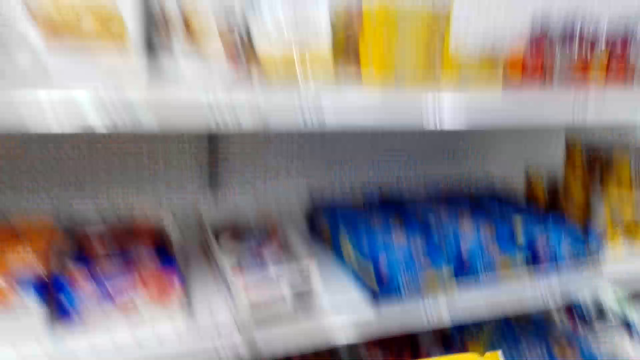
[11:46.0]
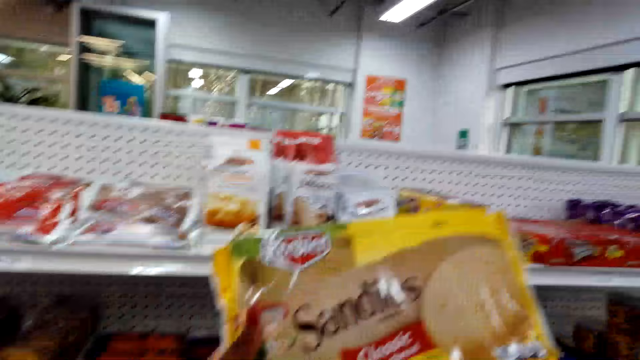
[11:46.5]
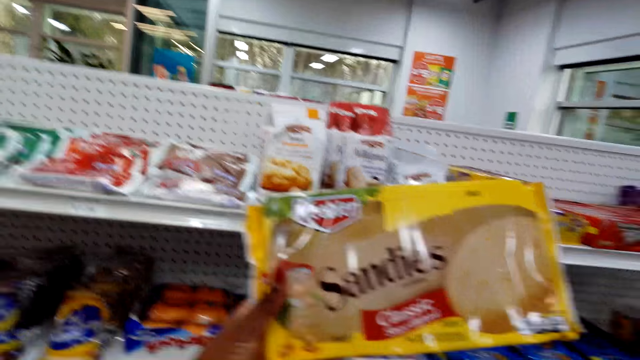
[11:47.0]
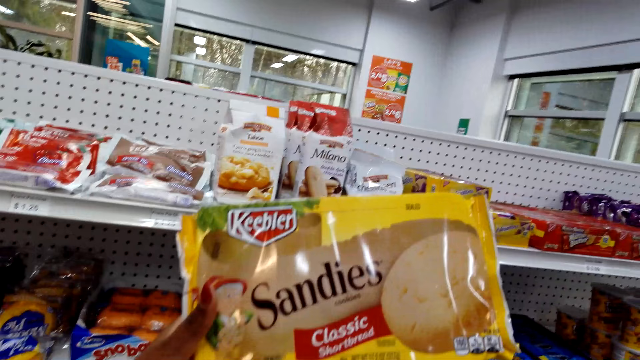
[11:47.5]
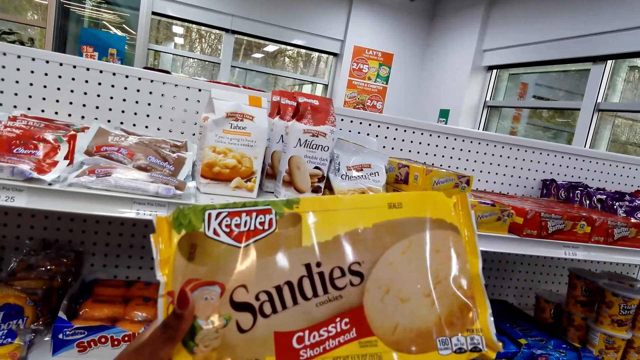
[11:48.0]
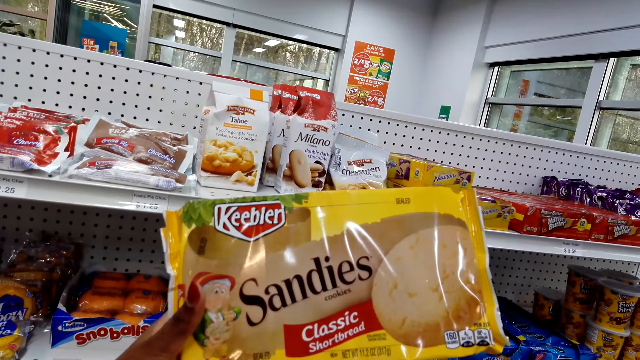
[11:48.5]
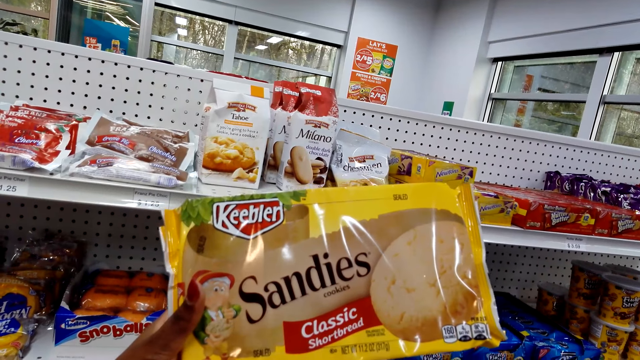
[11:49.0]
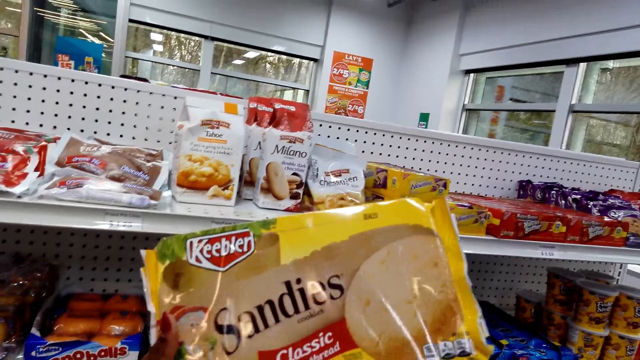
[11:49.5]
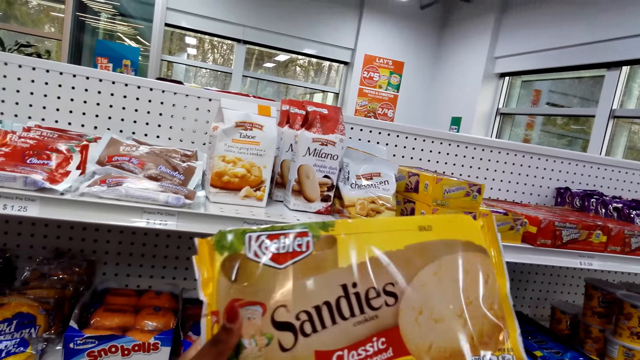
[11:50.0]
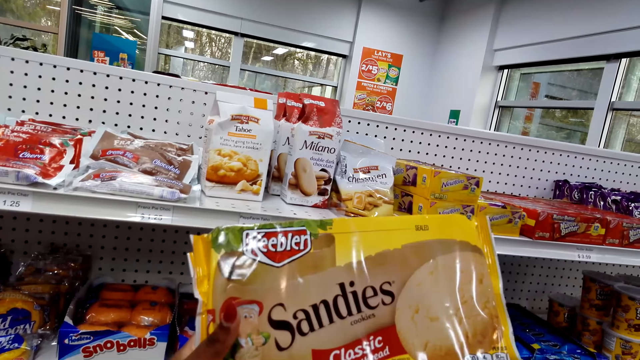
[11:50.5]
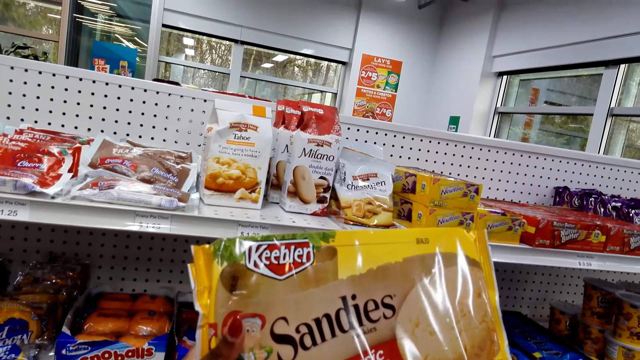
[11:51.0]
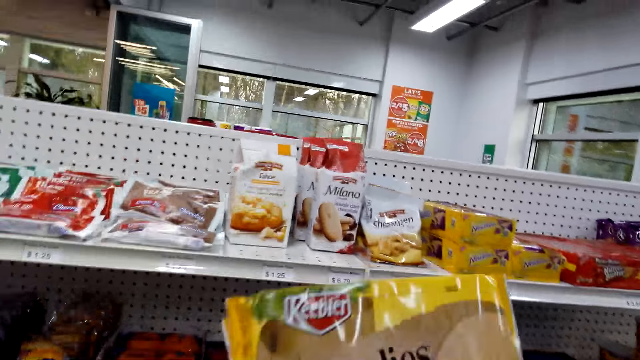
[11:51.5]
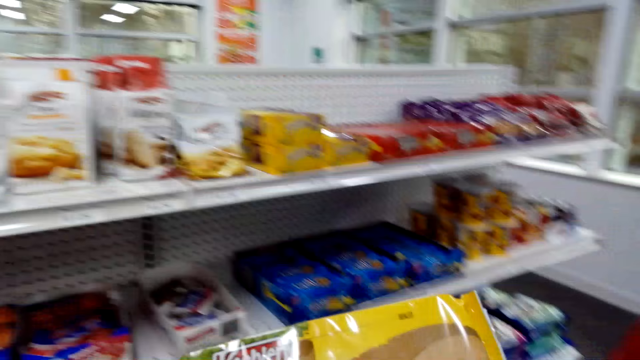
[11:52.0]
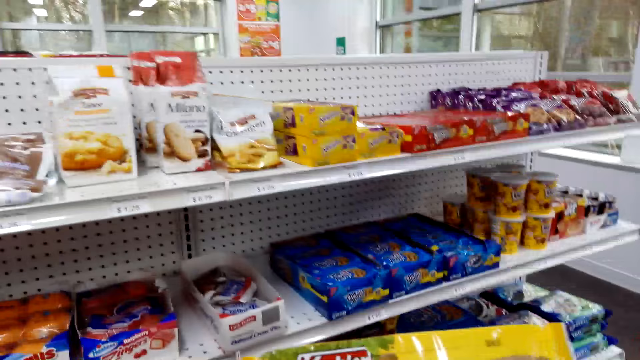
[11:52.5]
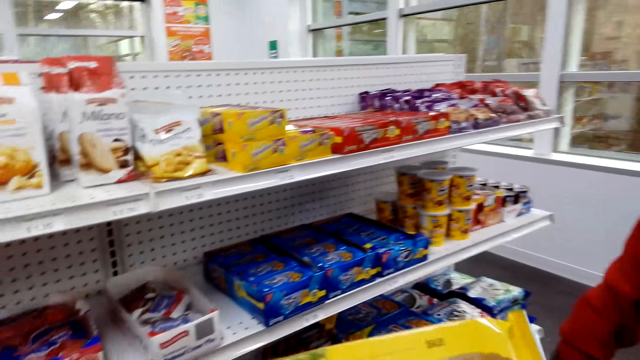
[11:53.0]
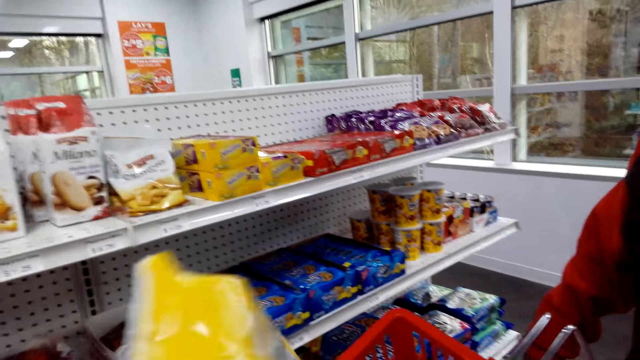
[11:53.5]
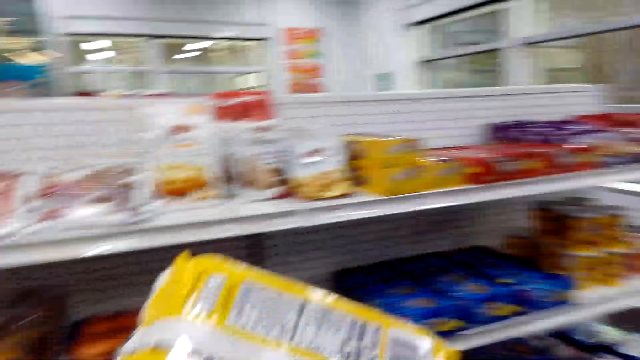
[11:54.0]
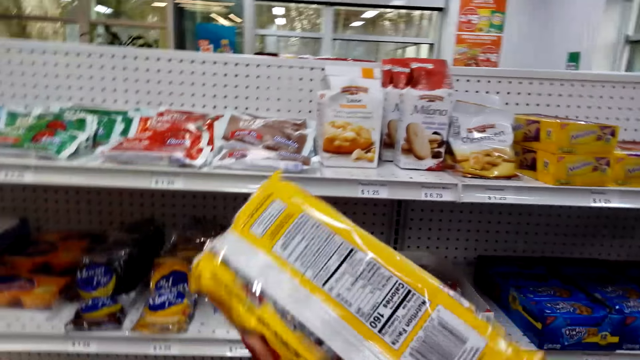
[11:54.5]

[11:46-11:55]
The camera wearer picks a packet of bread. They look at the sandies.

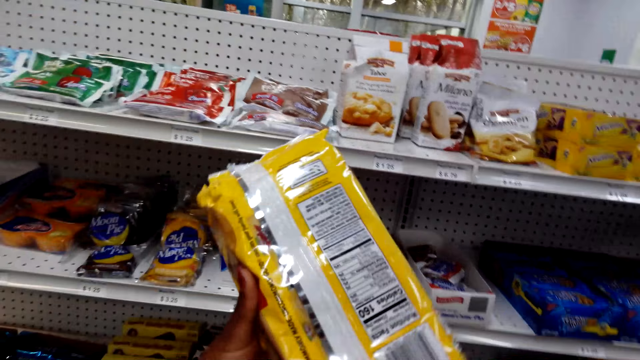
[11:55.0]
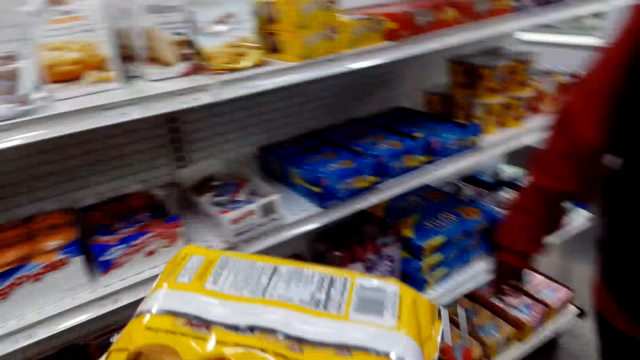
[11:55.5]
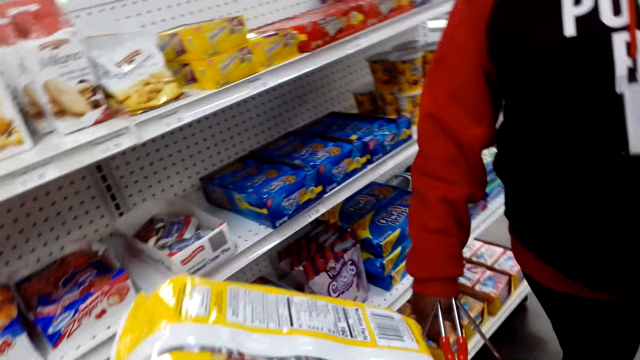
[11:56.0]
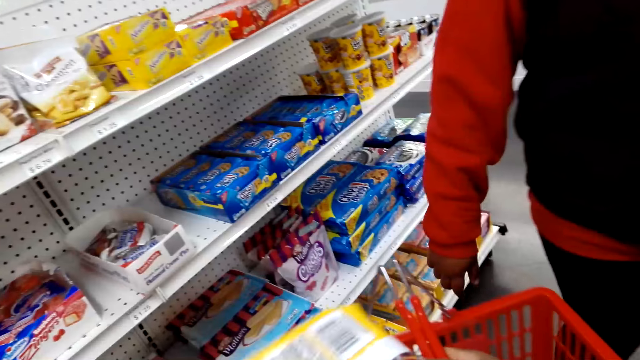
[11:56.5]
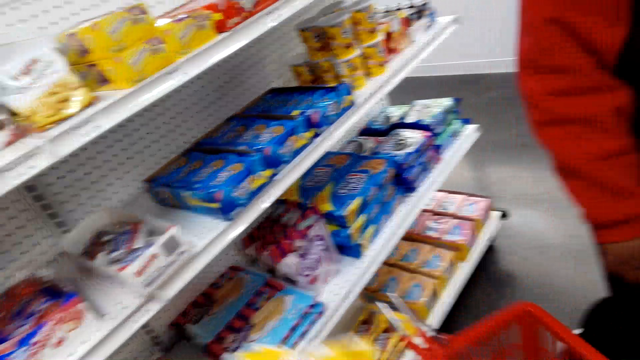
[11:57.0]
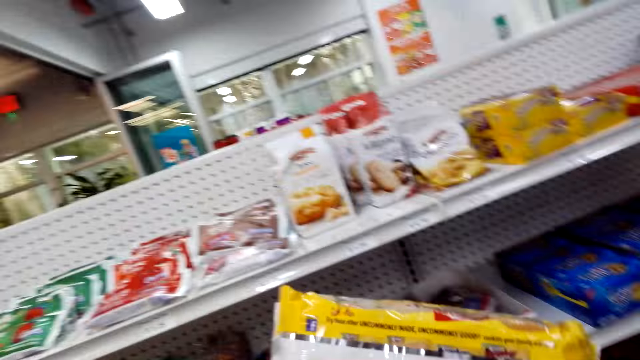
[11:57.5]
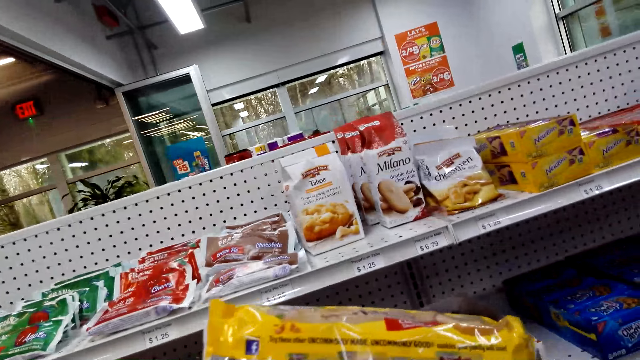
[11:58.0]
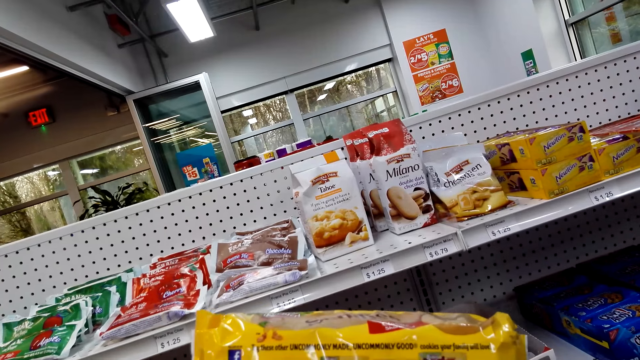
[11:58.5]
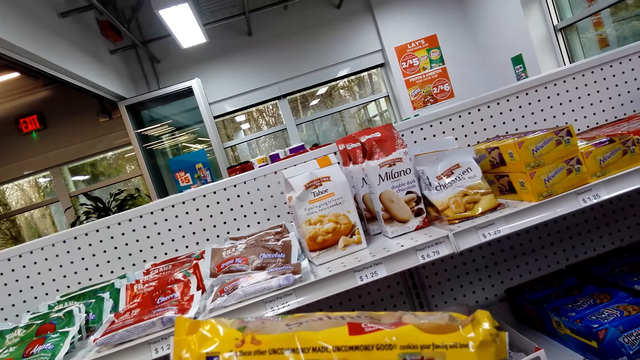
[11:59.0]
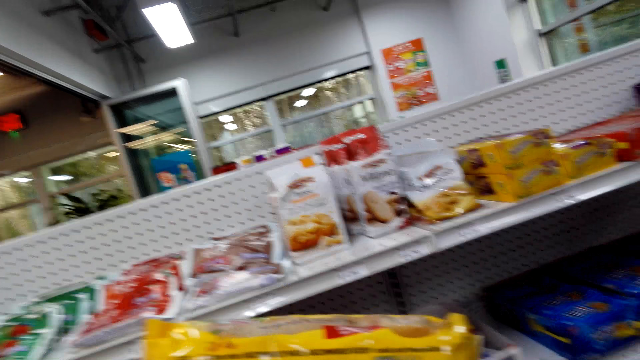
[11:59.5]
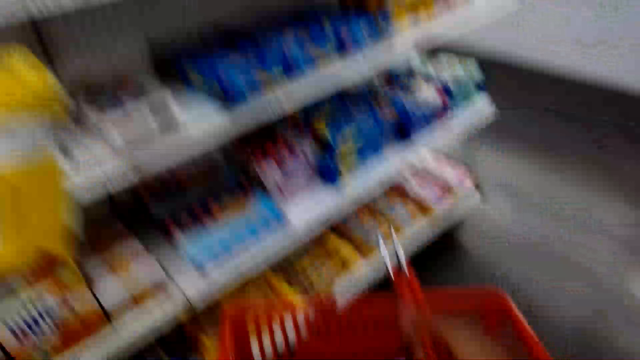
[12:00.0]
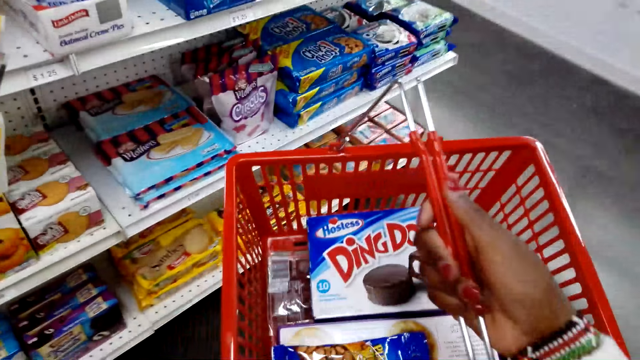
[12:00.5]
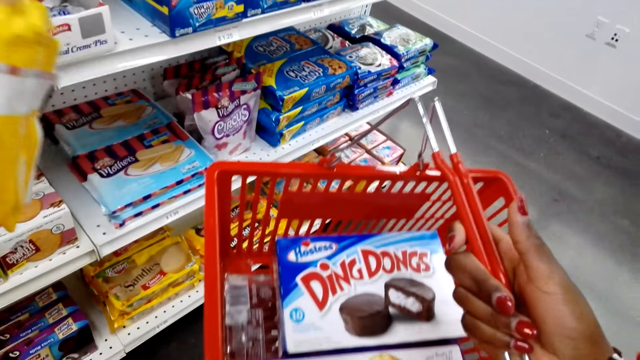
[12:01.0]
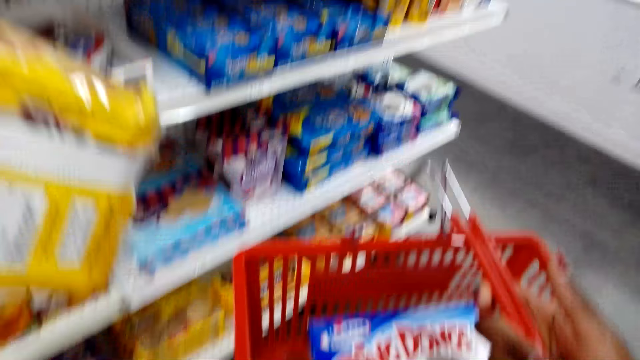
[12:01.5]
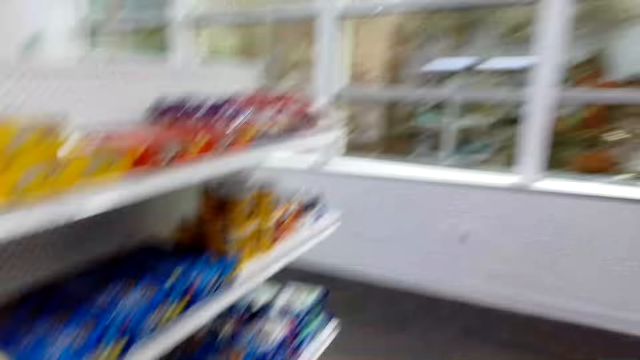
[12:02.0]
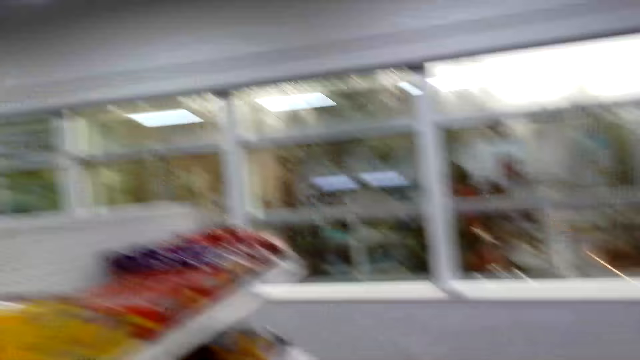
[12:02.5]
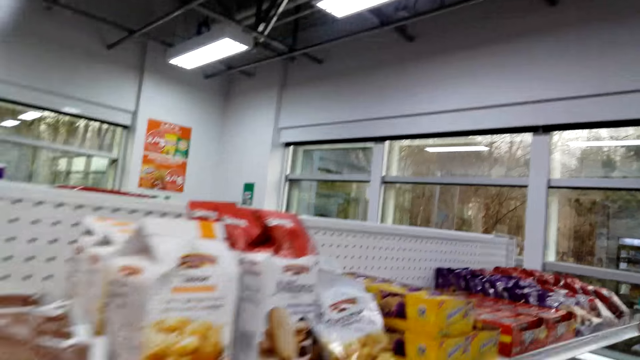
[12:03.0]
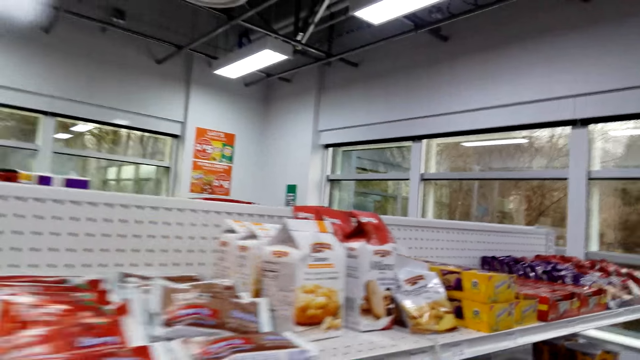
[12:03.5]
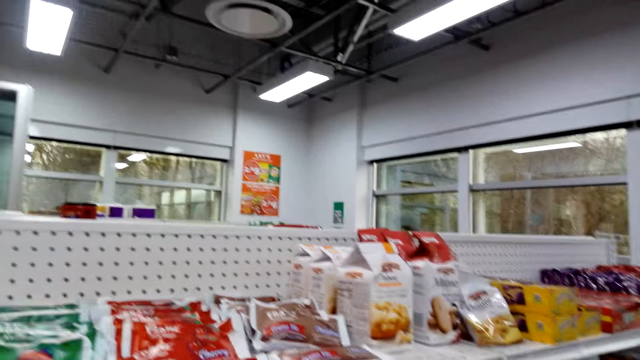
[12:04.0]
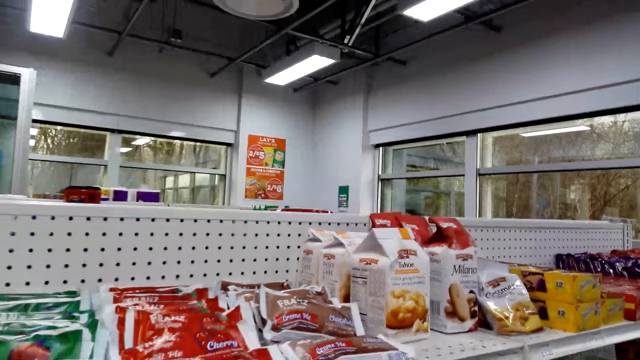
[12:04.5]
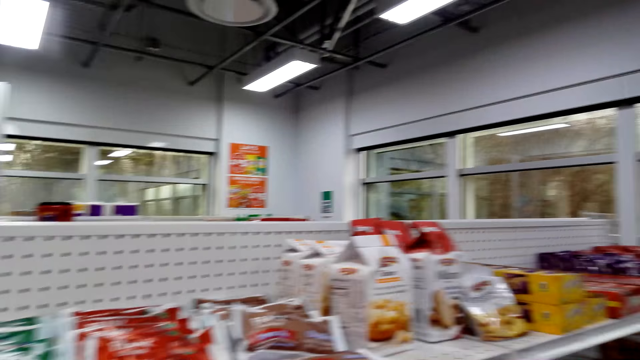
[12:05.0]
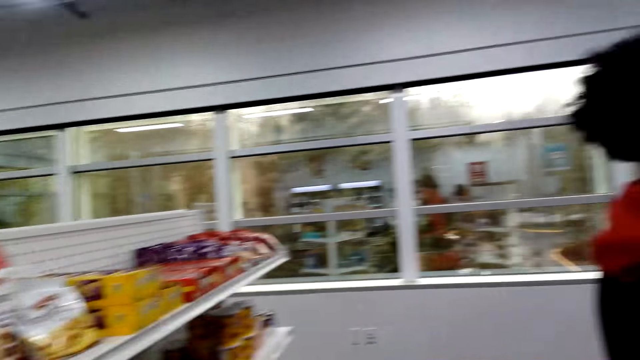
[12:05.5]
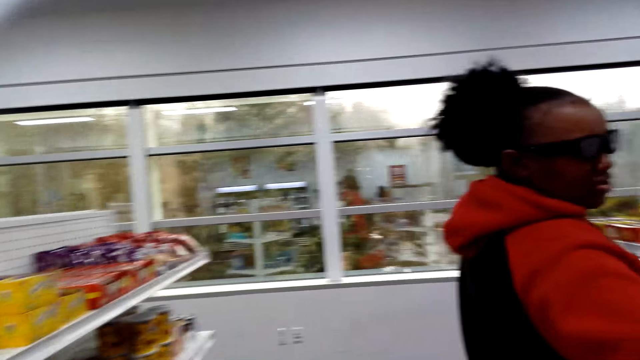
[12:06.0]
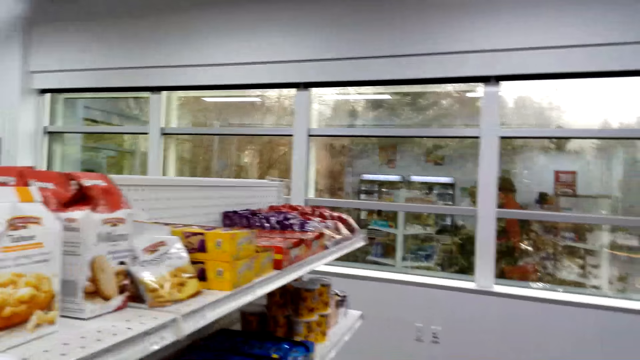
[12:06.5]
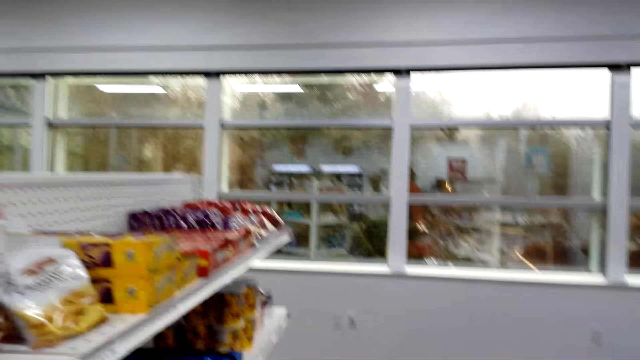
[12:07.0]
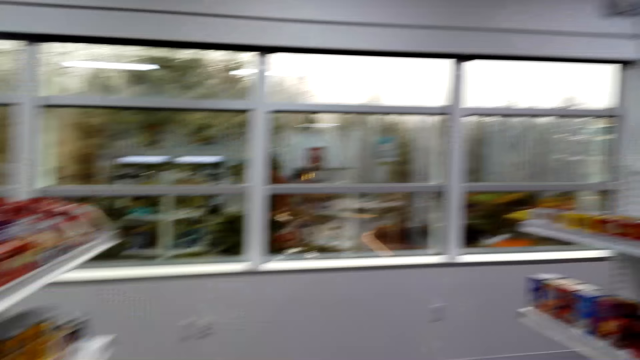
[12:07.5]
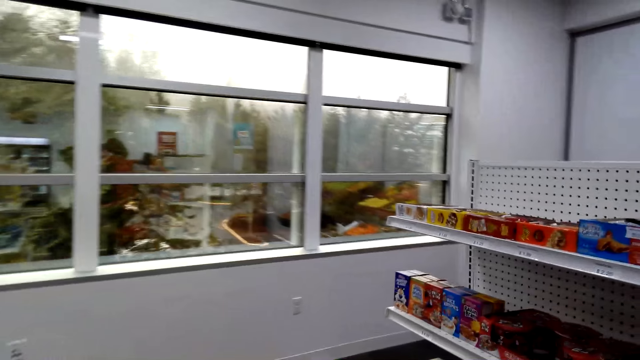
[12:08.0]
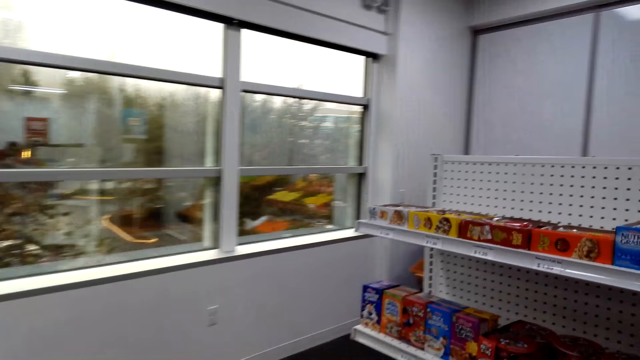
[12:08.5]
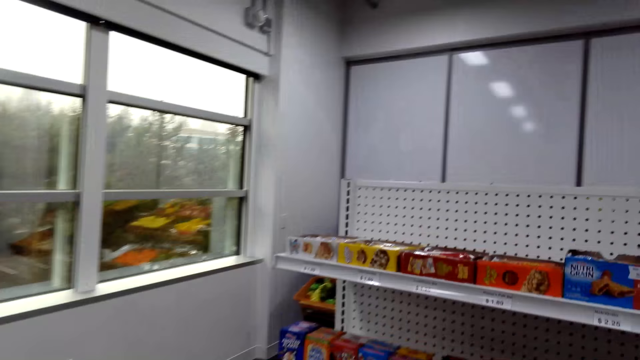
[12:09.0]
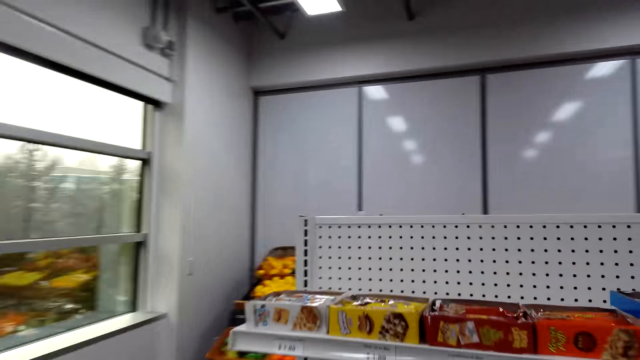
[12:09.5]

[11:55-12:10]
The camera wearer puts the packet of bread in the shopping basket. They walk around the supermarket. They walk around the store.
